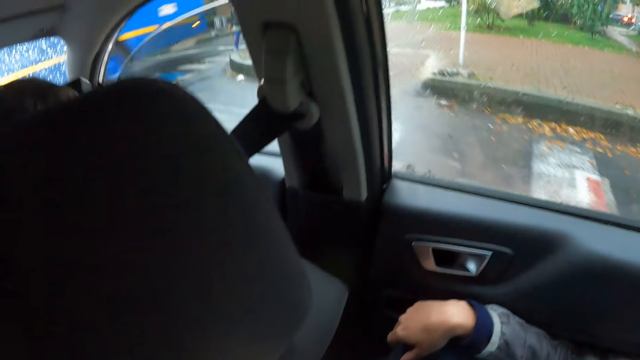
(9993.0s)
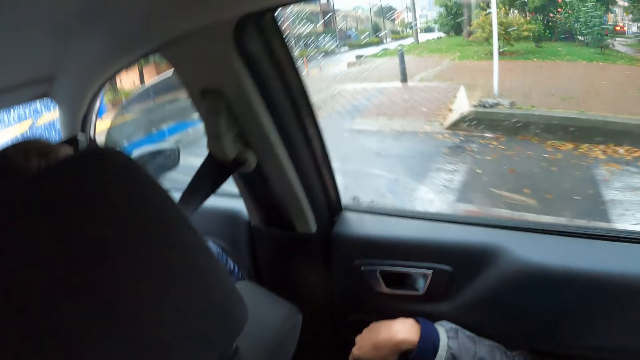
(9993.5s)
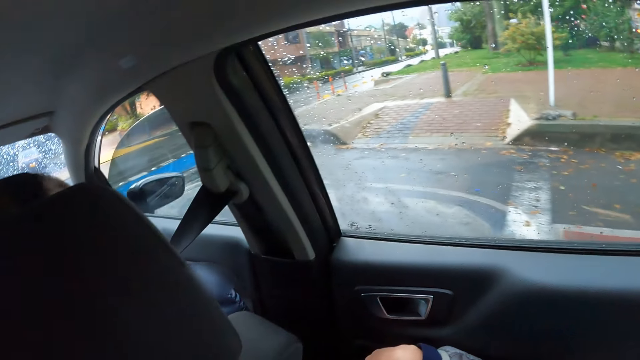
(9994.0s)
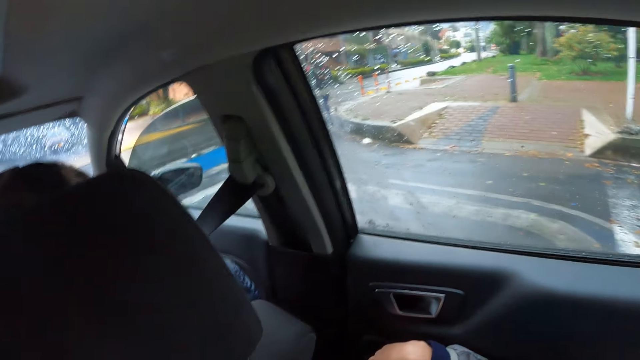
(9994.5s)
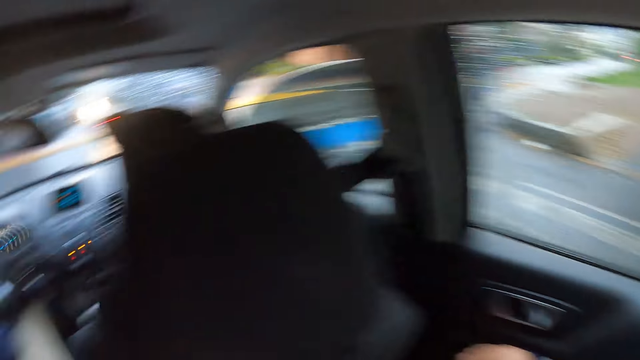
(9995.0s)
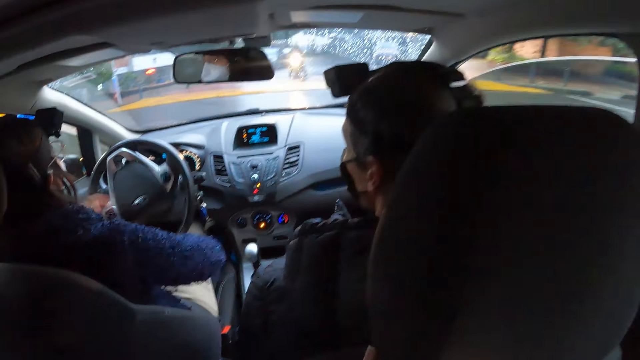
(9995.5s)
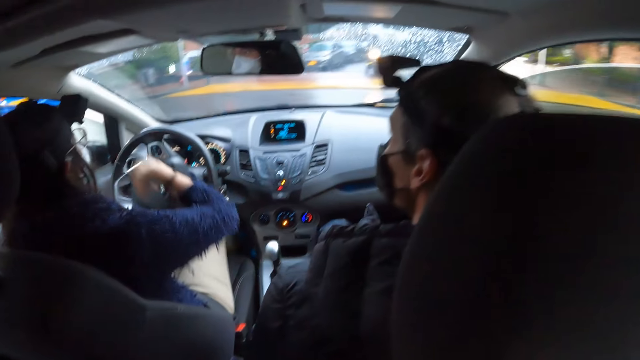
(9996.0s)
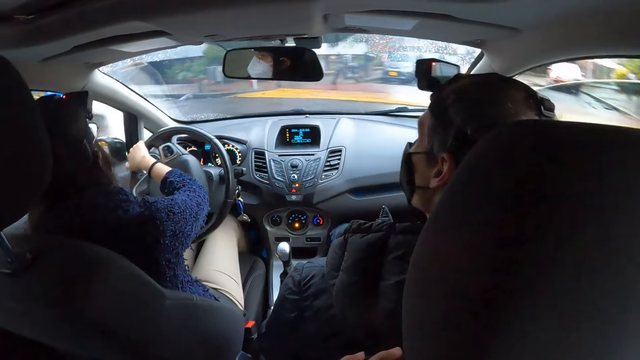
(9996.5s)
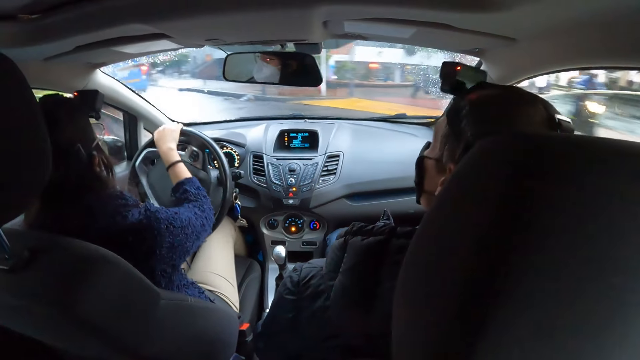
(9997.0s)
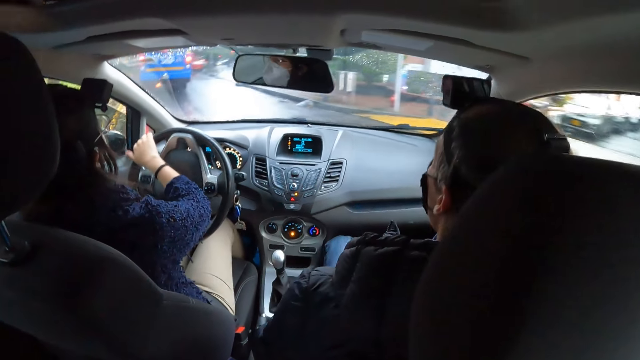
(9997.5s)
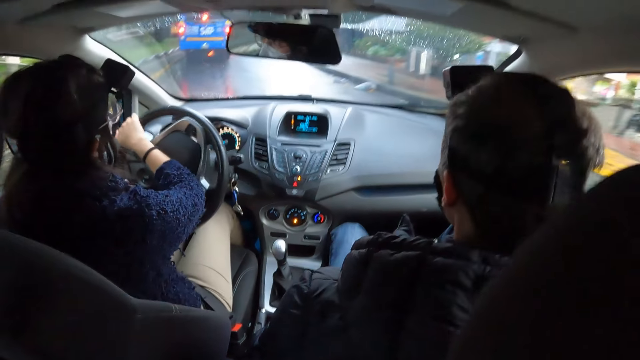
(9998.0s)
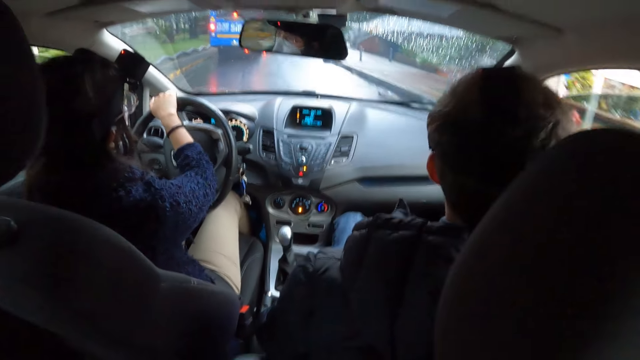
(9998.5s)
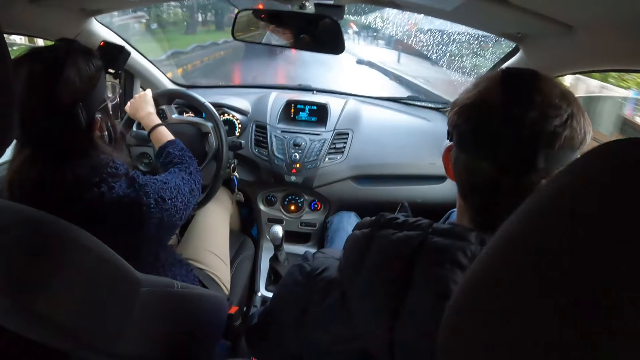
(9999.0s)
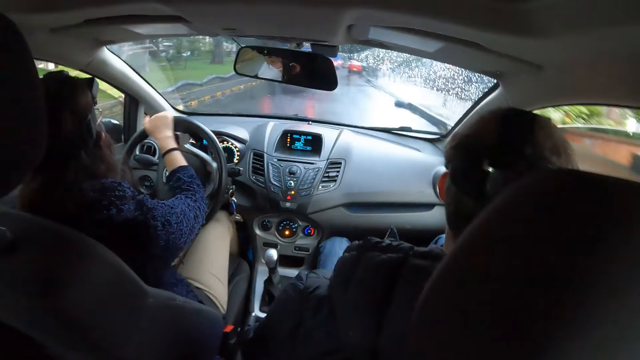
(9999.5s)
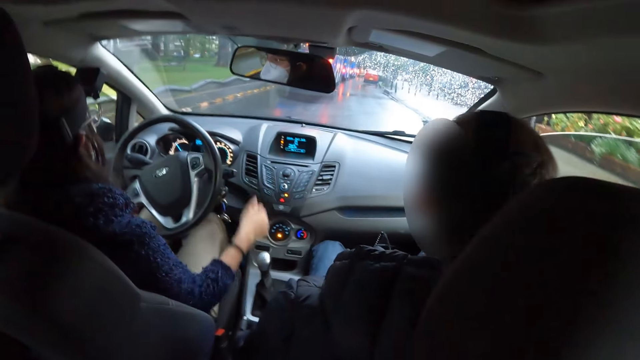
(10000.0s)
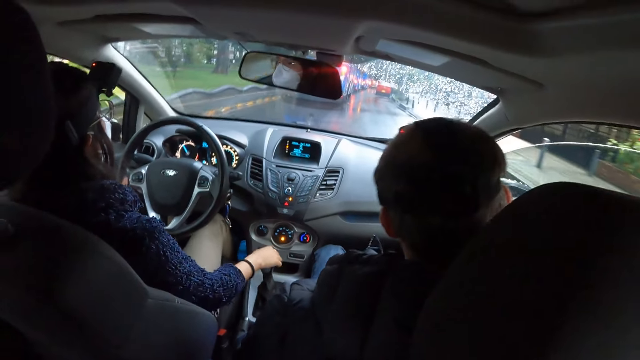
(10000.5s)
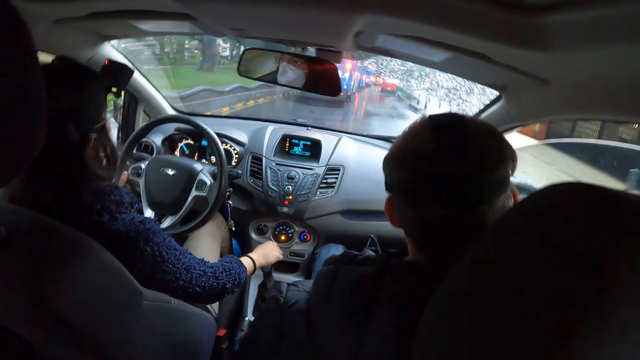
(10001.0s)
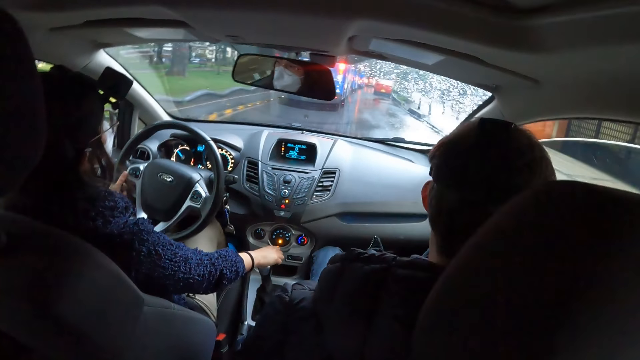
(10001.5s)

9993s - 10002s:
A woman drives a car.

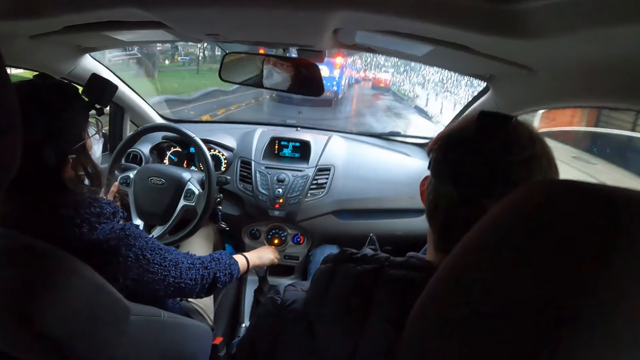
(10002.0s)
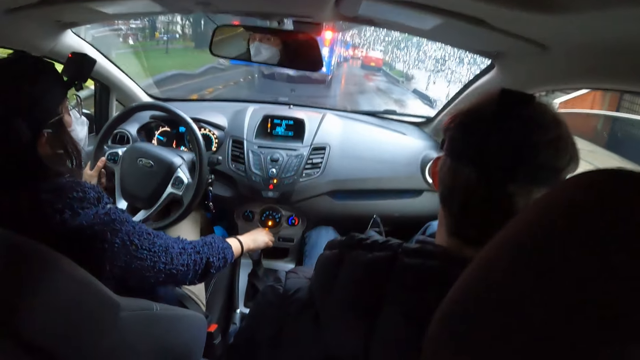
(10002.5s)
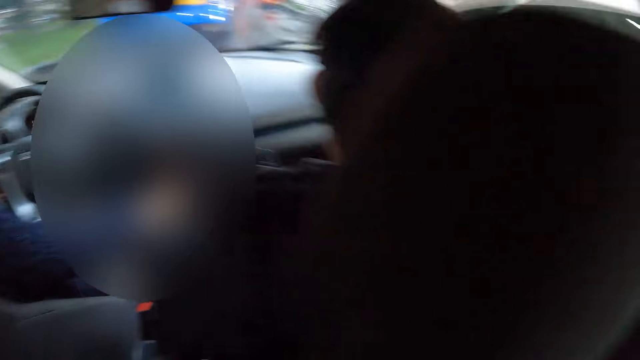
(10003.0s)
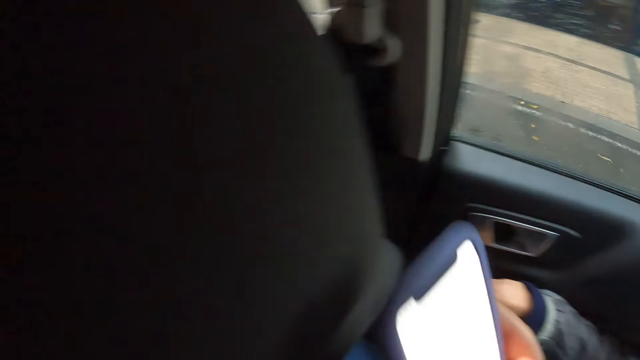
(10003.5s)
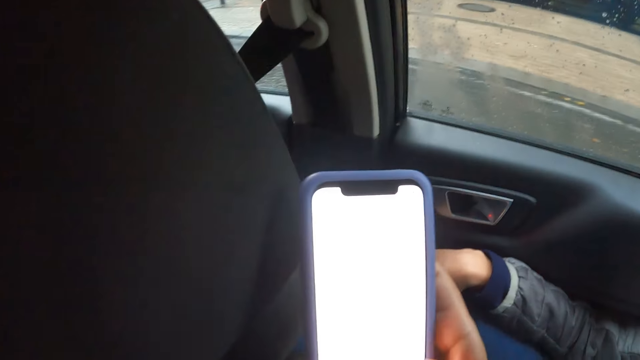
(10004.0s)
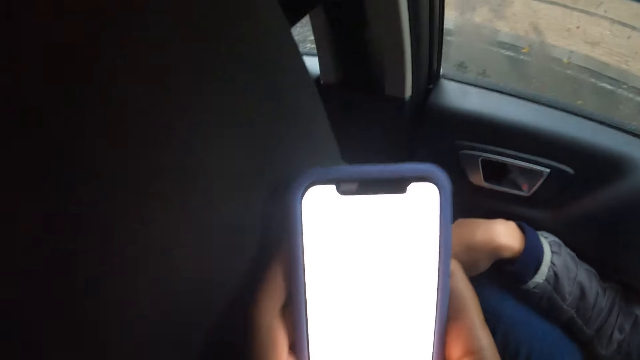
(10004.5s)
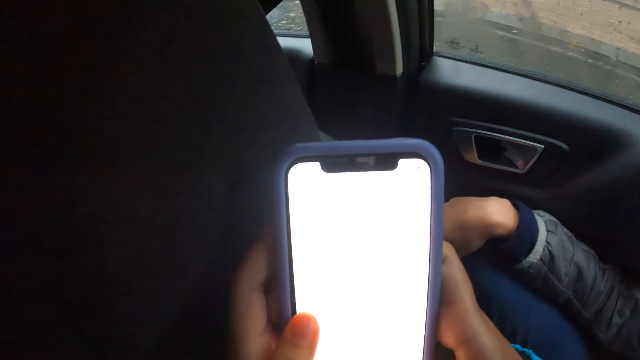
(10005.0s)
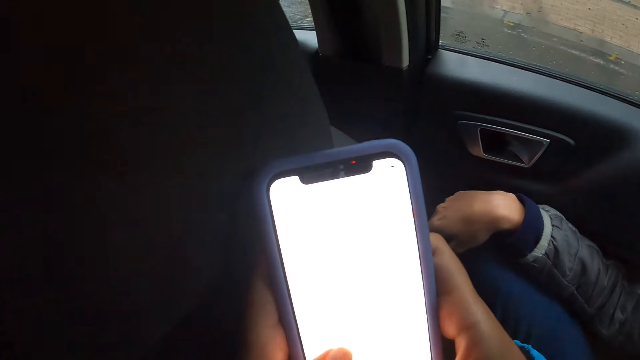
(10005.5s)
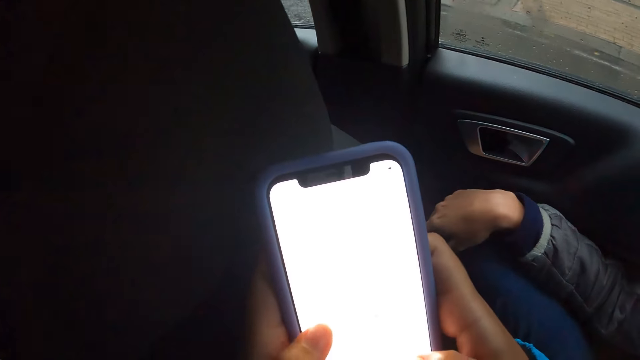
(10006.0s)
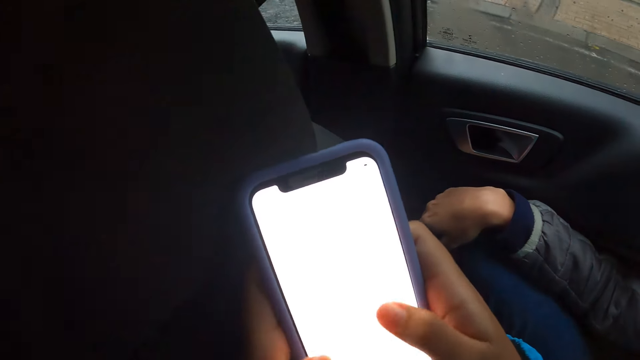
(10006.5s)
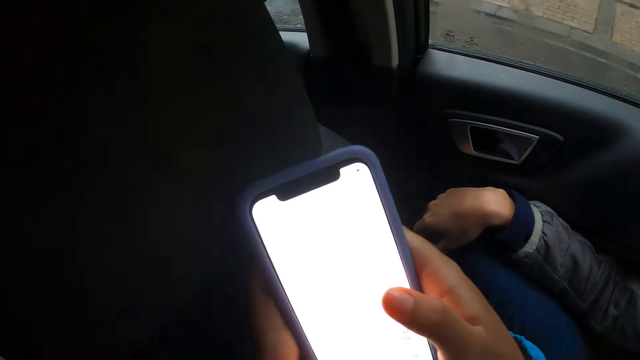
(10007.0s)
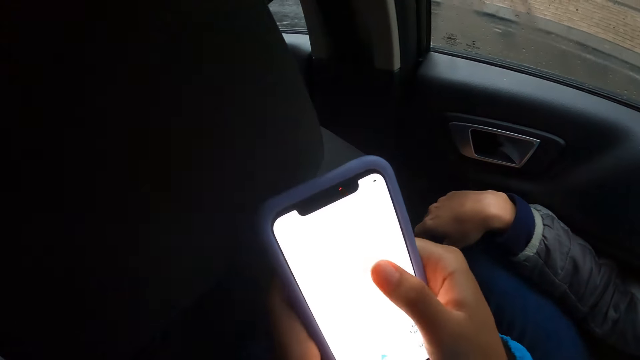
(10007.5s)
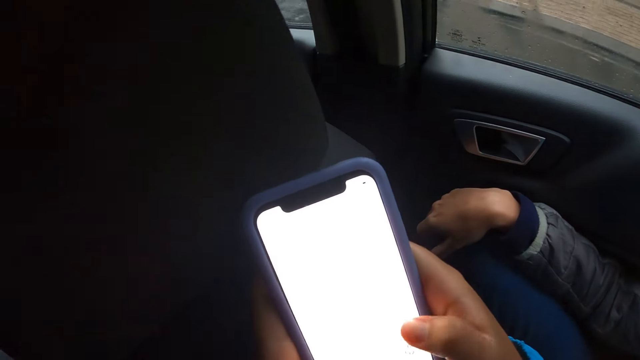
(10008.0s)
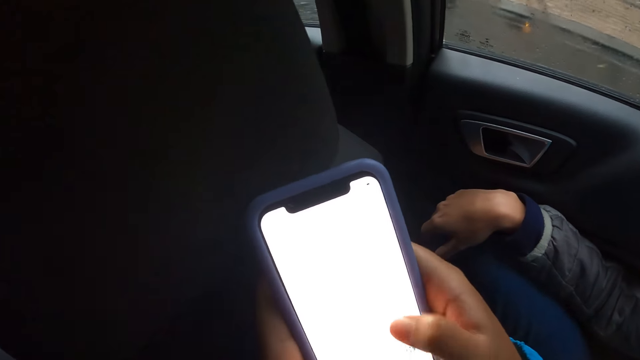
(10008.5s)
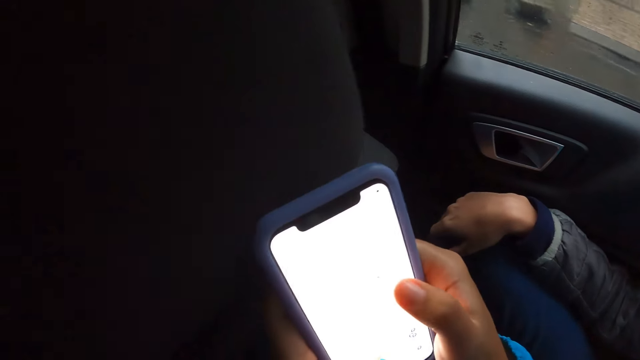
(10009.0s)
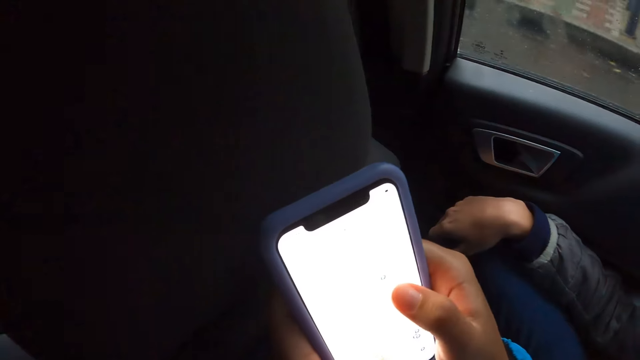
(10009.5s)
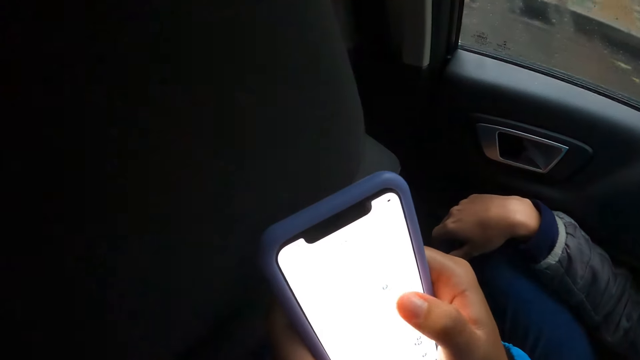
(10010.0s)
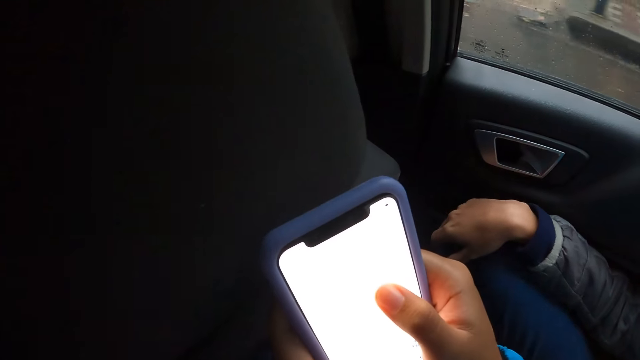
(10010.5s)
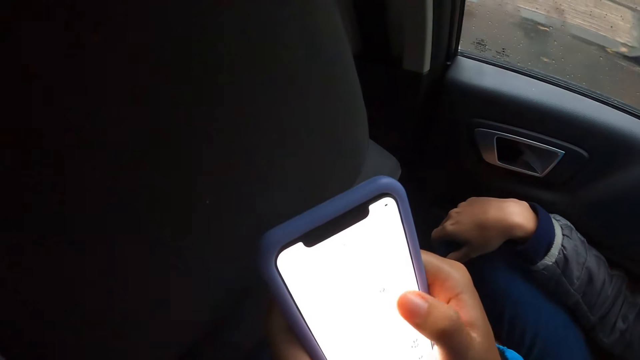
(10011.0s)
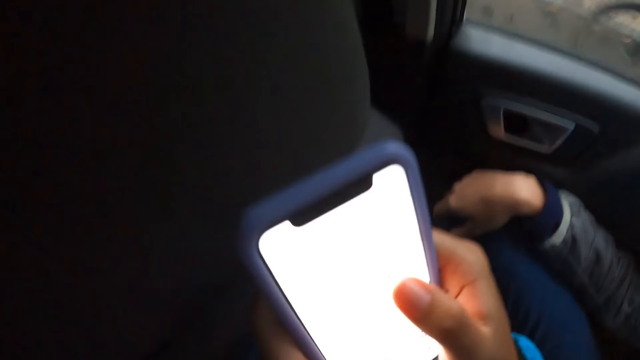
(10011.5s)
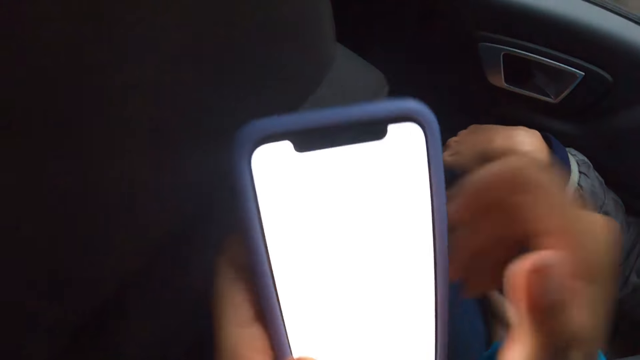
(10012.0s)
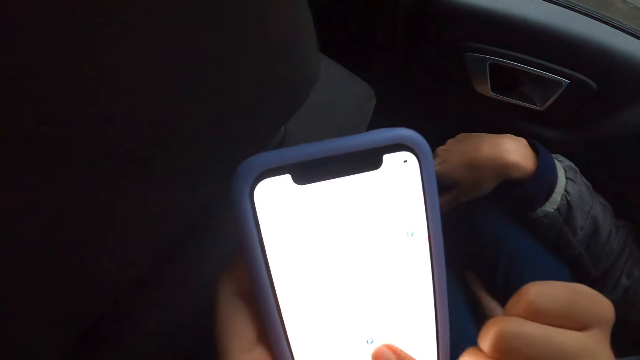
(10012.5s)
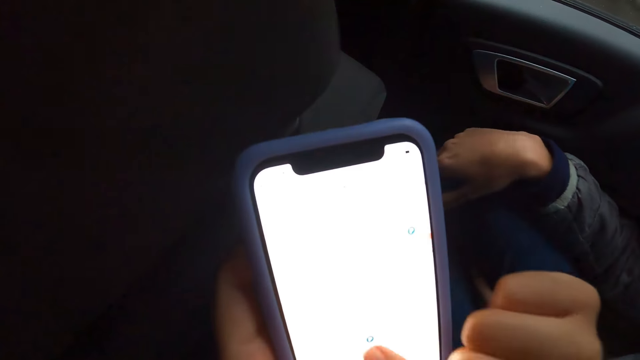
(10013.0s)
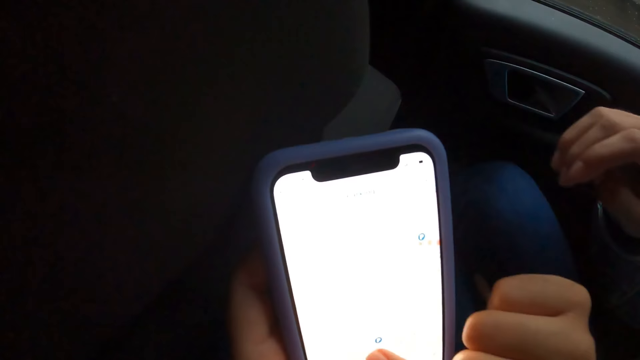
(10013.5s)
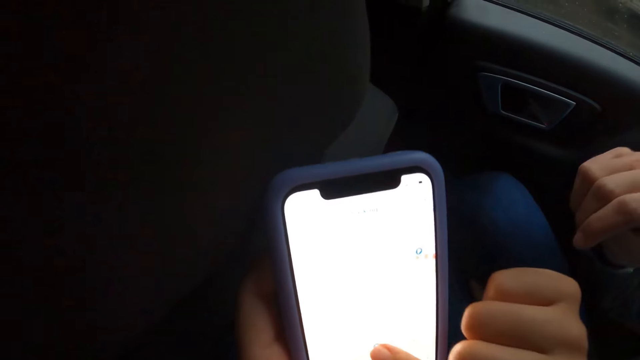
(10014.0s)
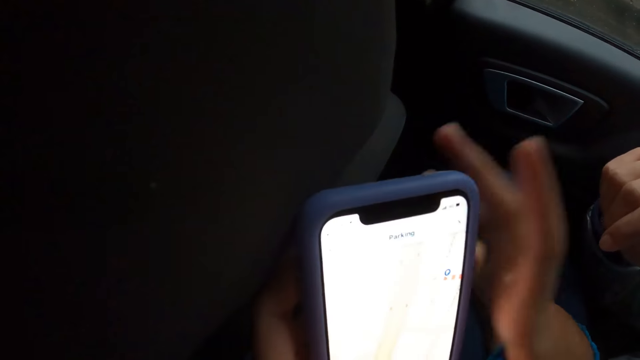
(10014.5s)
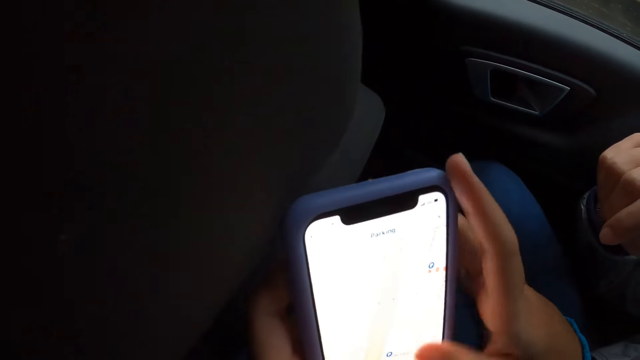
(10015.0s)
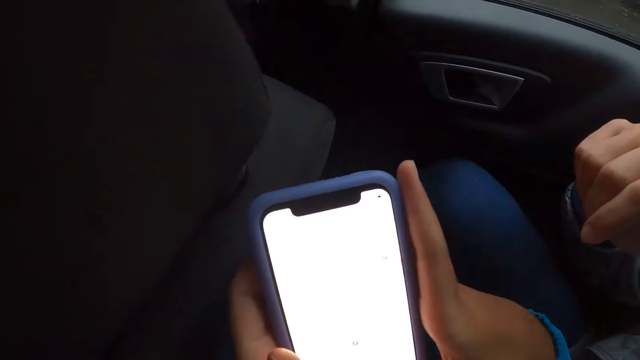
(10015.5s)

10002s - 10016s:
The camera wearer looks around. She operates the phone with both hands. She operates the phone with her right hand. A woman lifts her hand.
